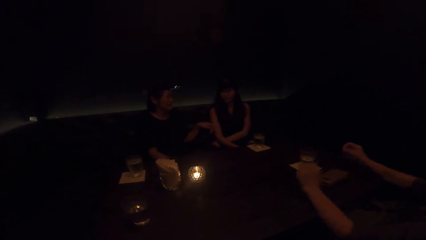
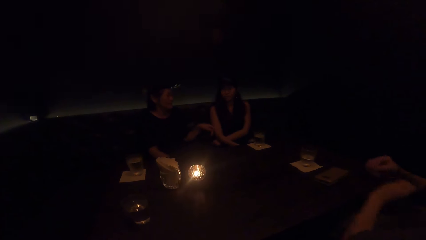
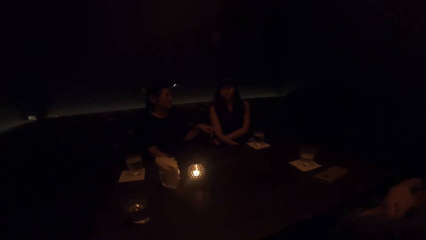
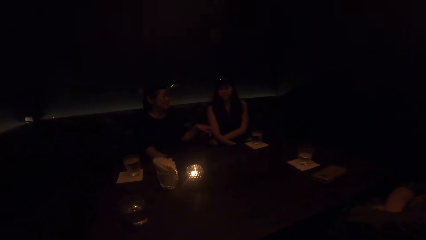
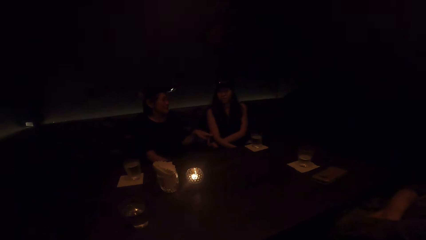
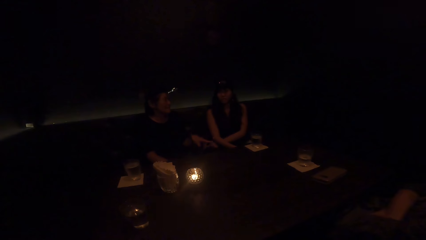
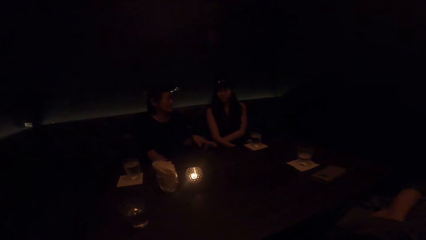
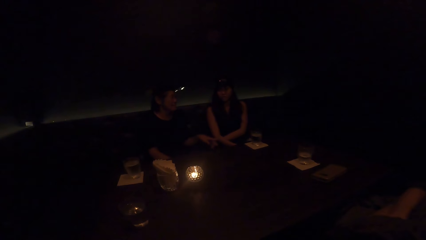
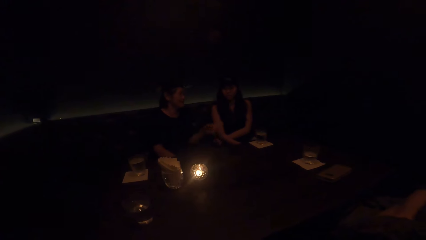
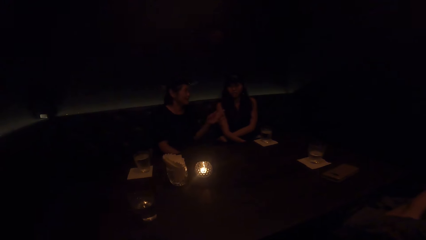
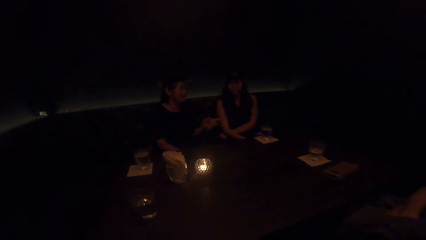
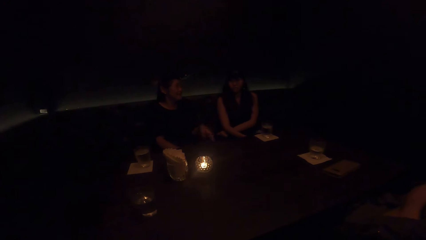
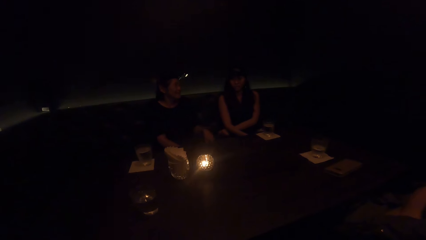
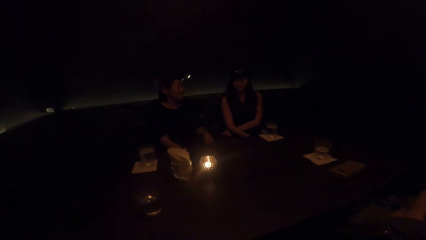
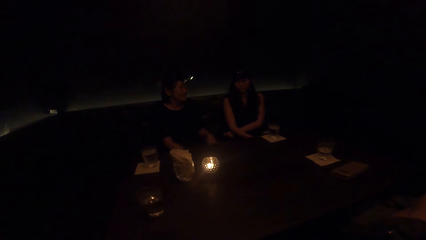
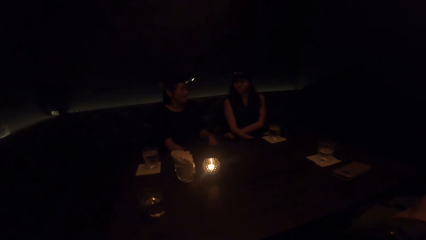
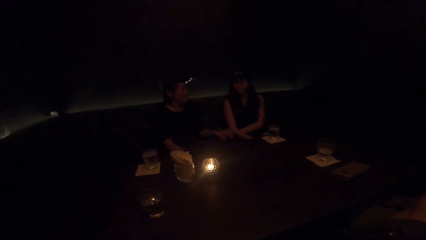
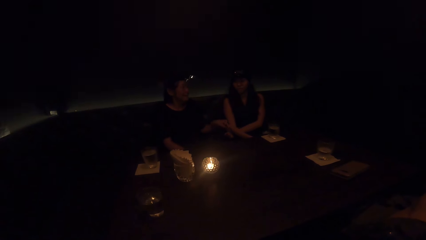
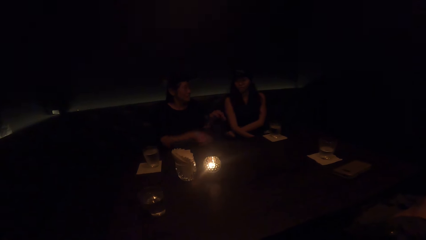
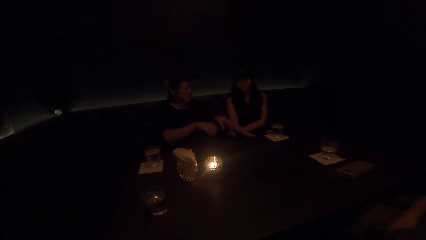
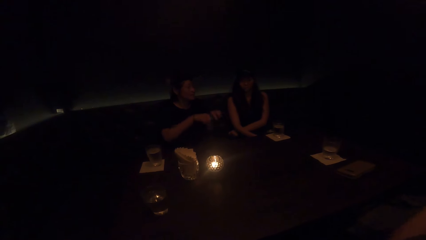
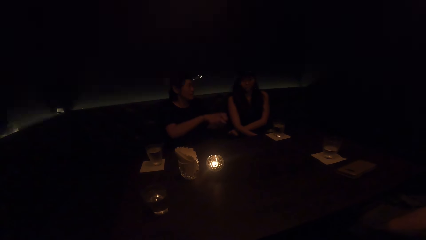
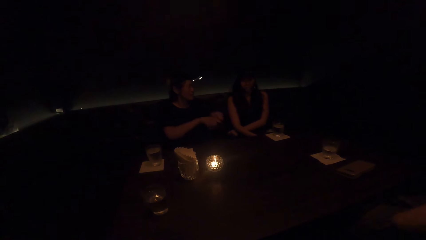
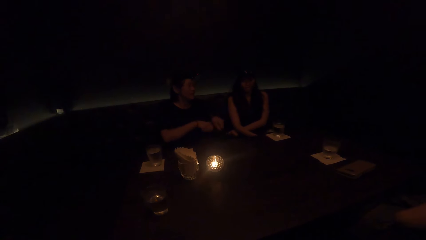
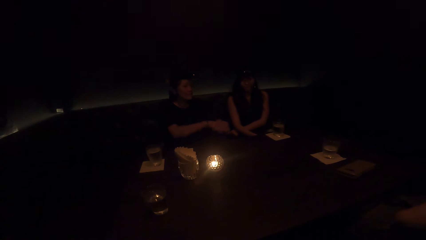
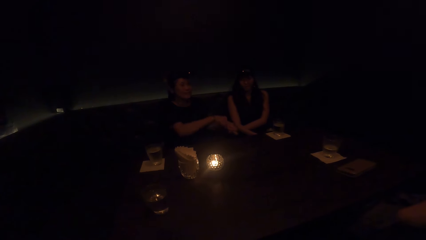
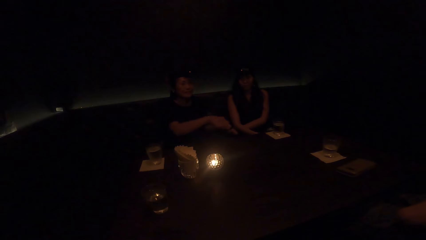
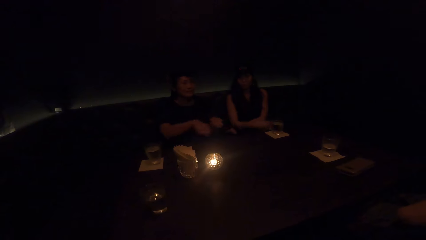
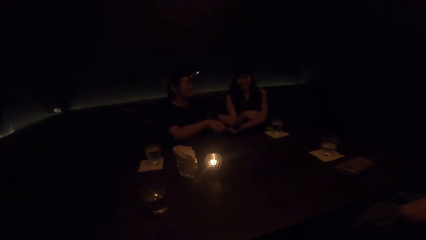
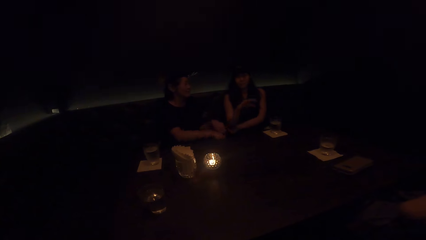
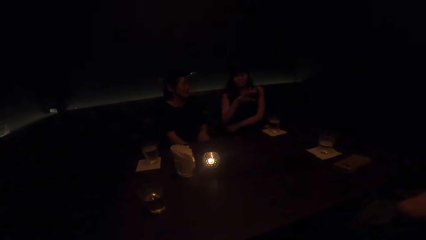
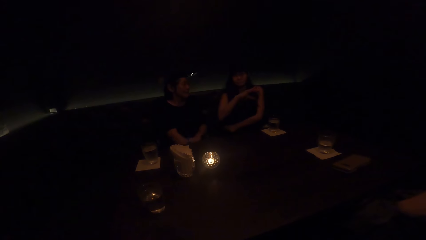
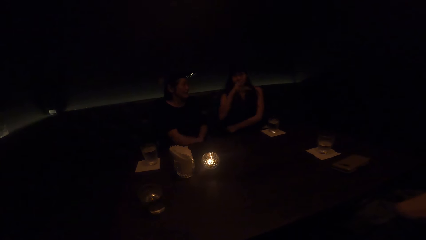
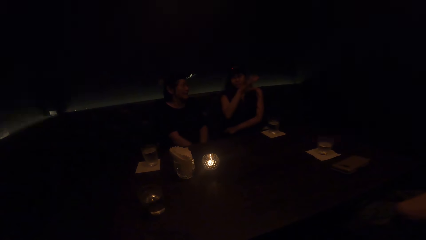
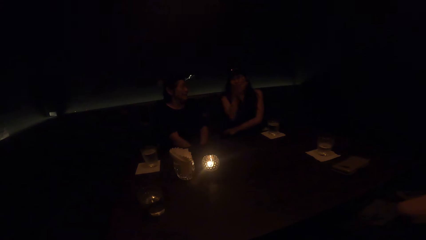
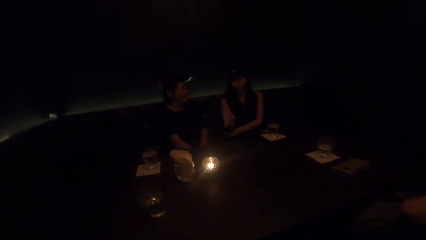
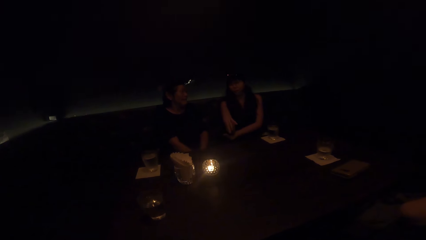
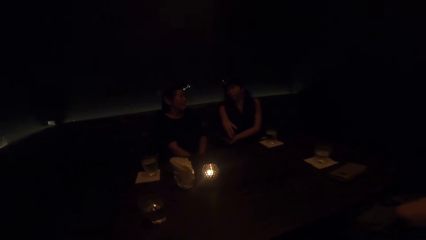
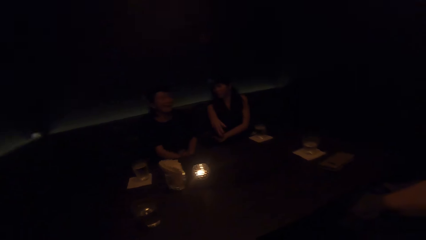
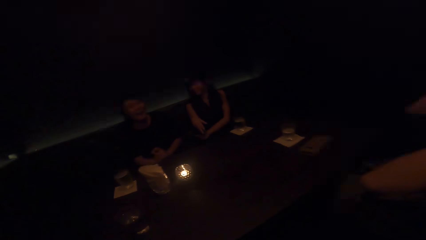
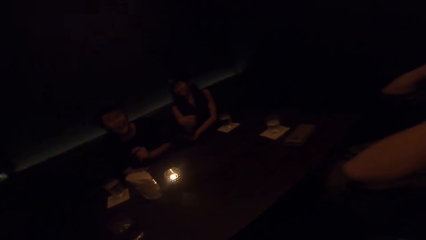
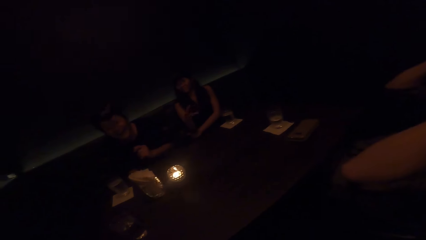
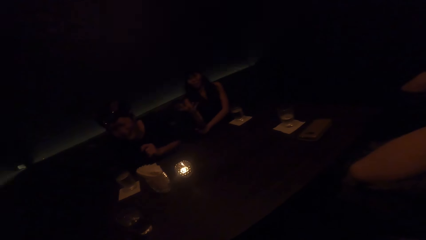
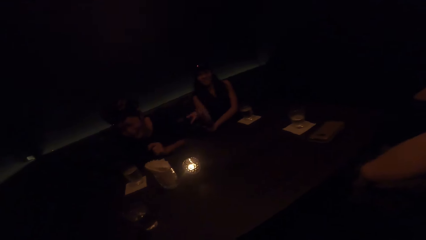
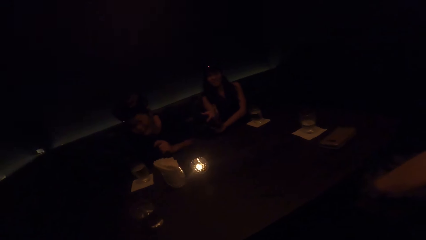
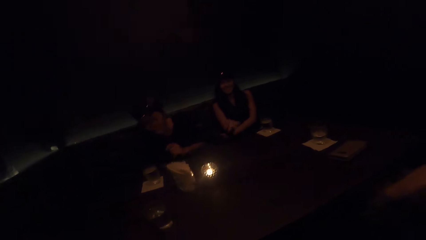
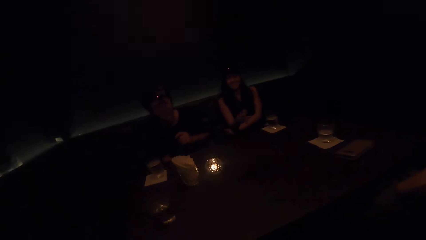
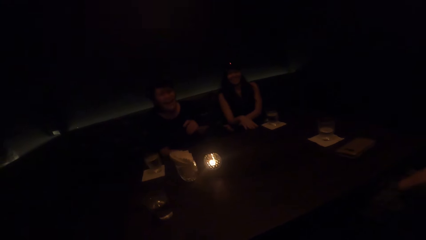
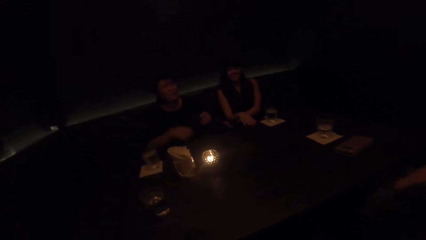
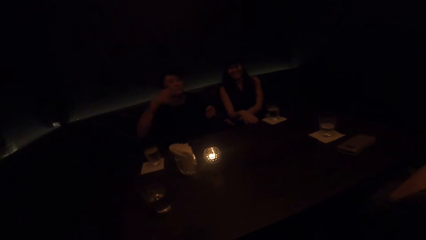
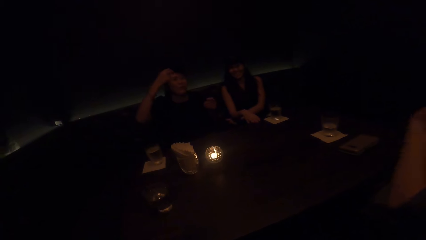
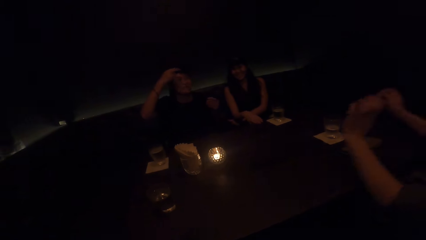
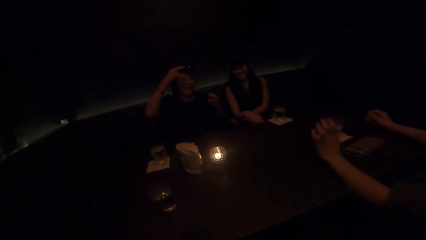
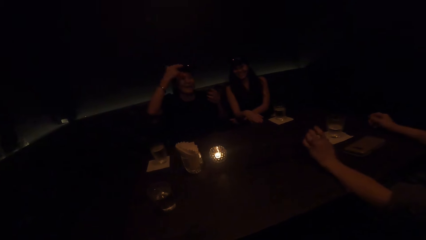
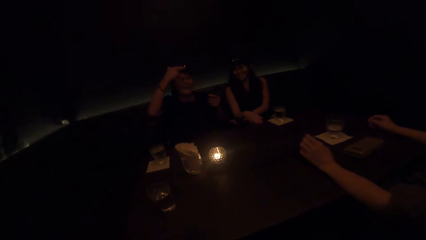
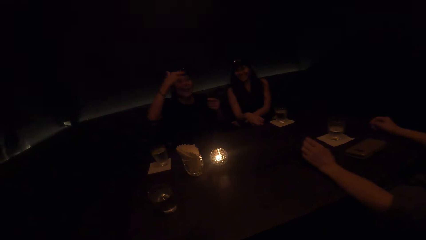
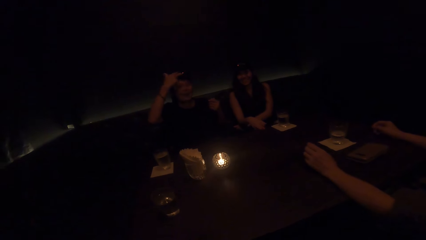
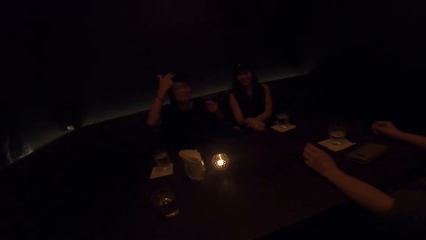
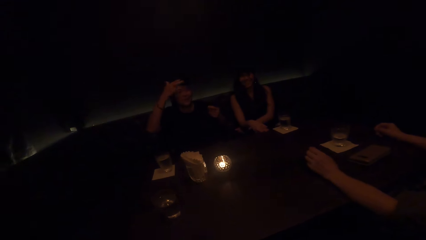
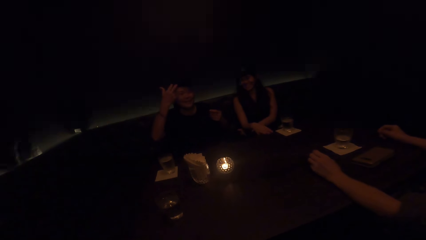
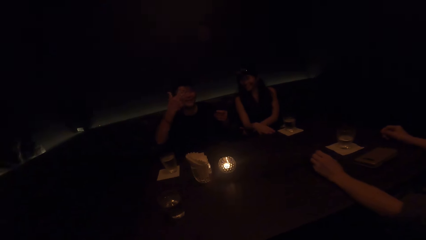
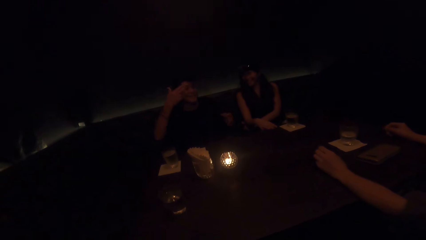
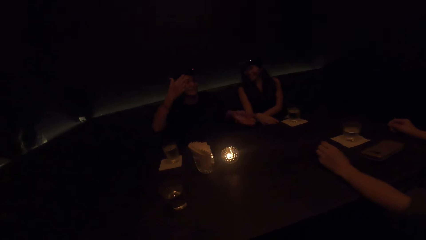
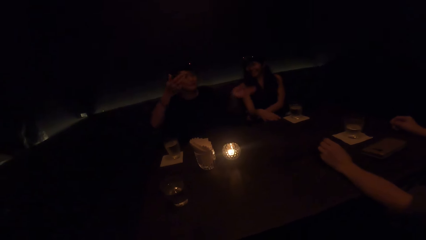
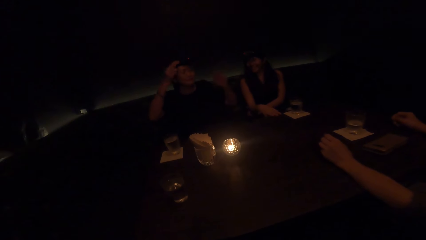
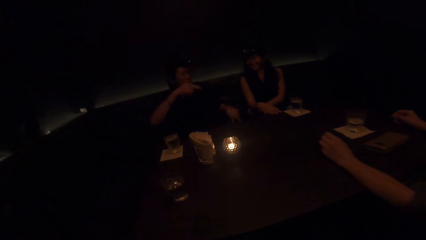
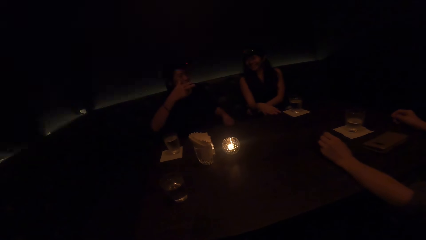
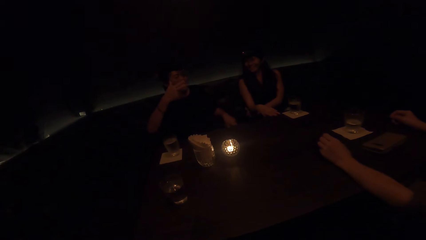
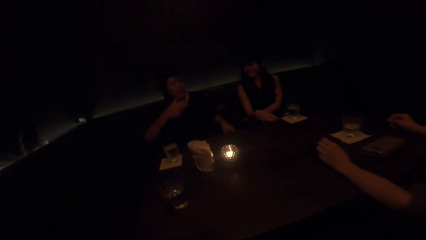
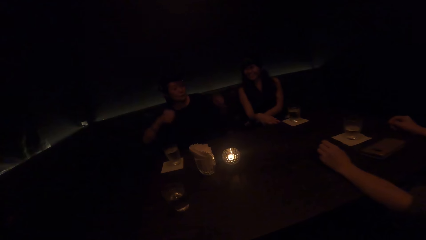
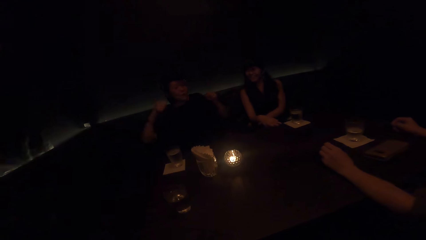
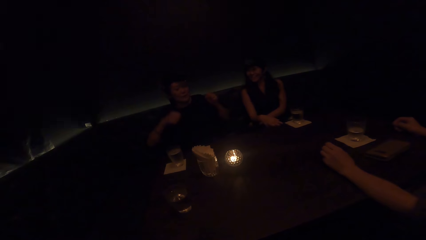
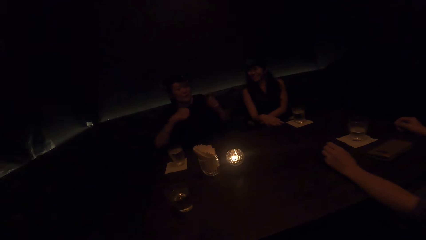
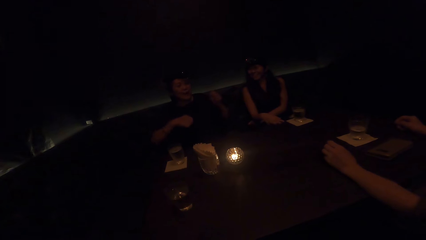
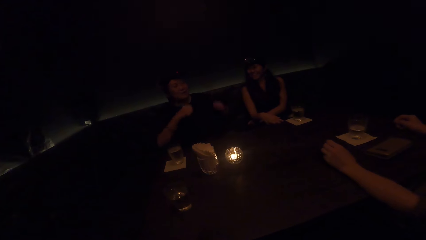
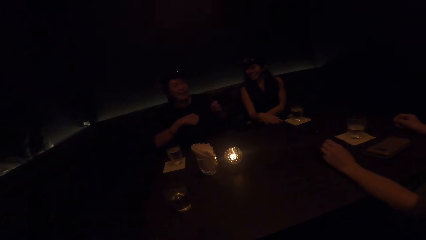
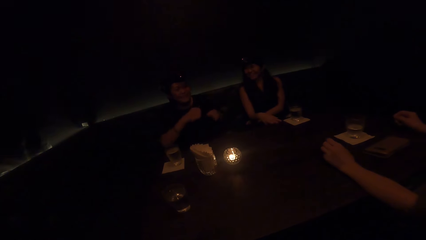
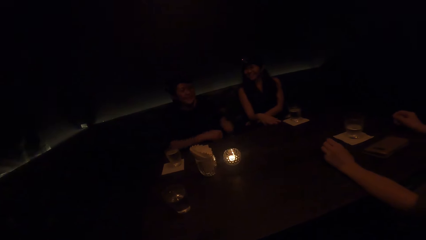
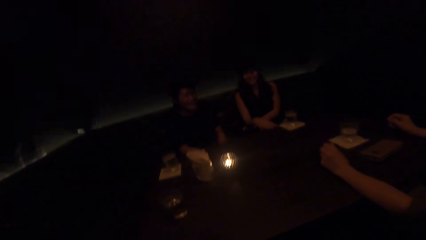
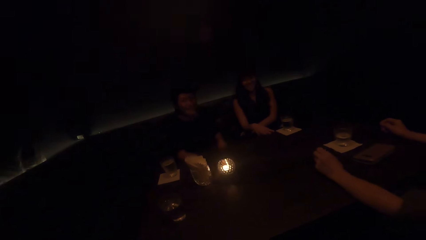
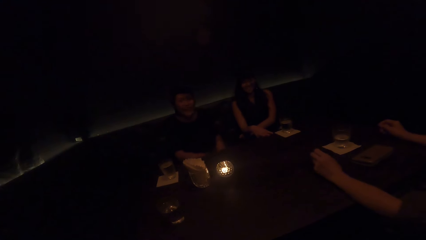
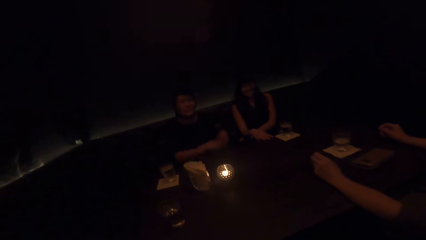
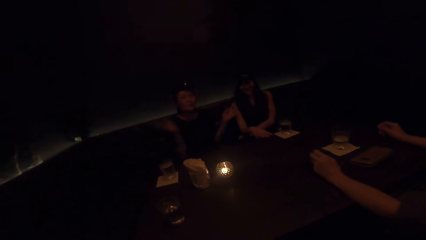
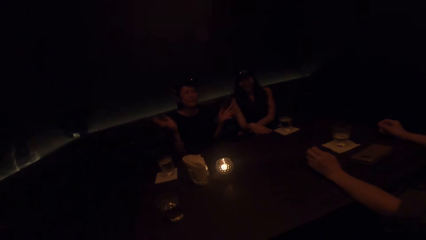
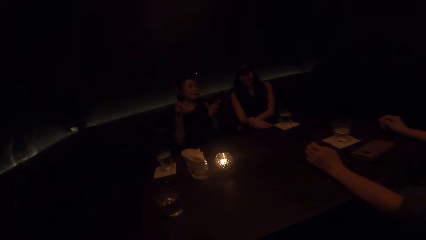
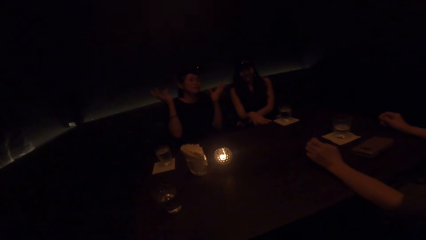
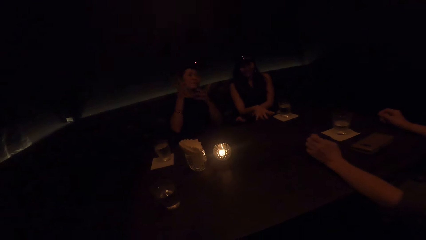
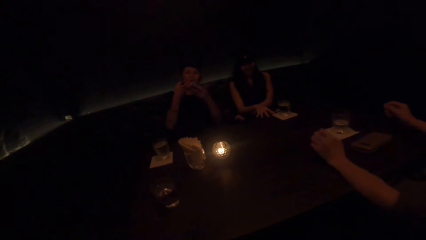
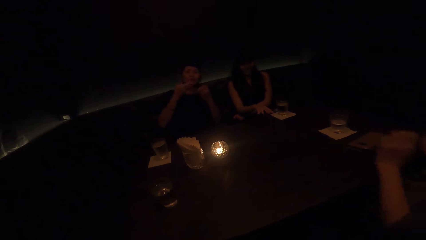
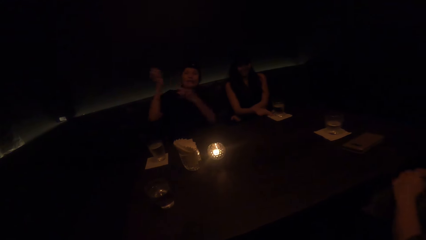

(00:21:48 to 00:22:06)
A woman folds her hands. Another woman demonstrates with both hands. The second woman converses. A third woman converses. The second woman stops demonstrating with both hands. The third woman interacts with the second woman and demonstrates with her right hand. The second woman laughs. The third woman stops demonstrating with her right hand. The second woman converses and raises her right hand to her face. The second woman demonstrates with both hands.
